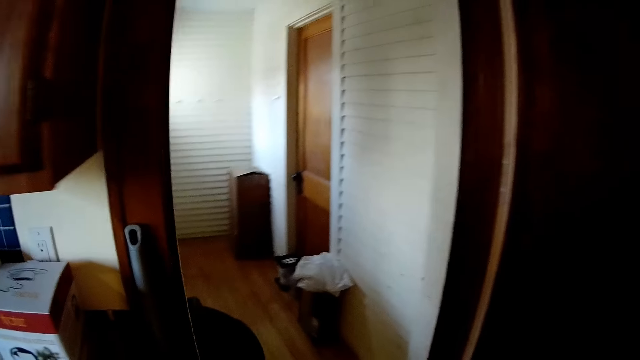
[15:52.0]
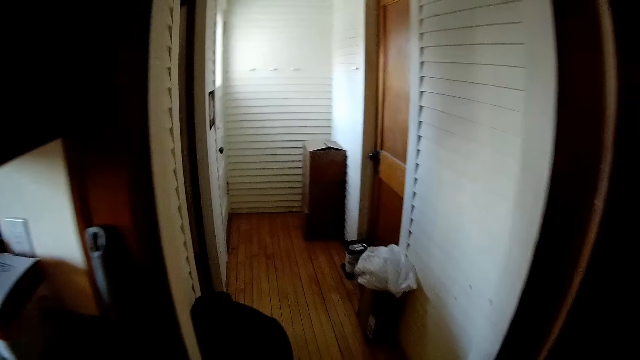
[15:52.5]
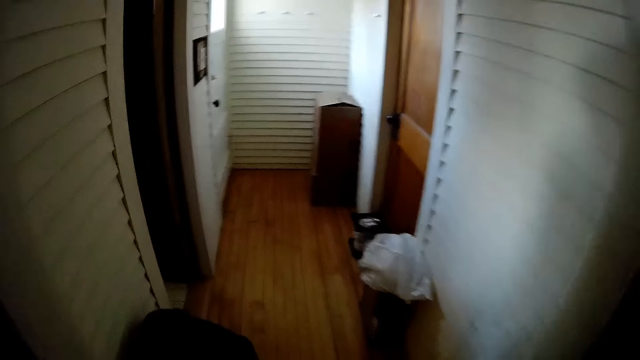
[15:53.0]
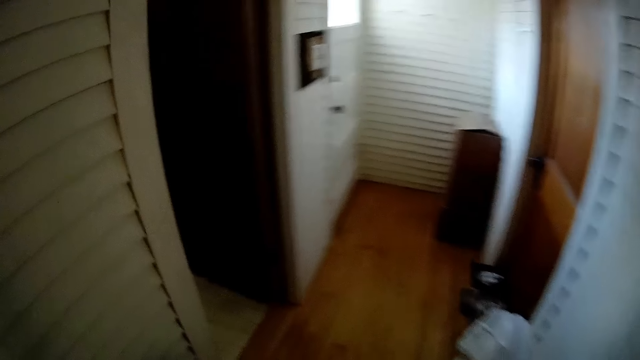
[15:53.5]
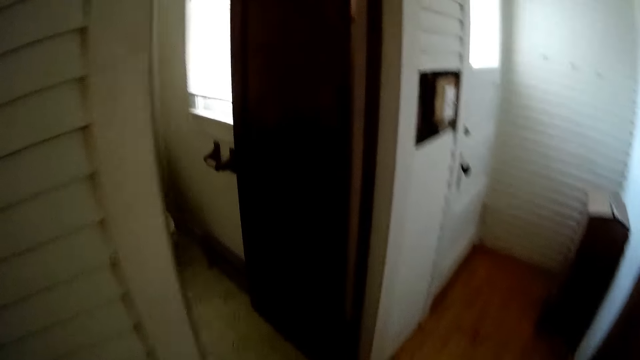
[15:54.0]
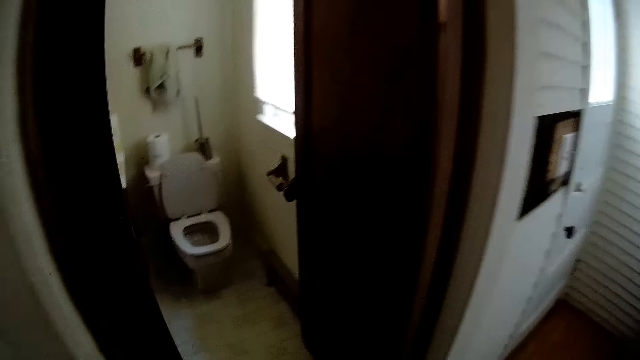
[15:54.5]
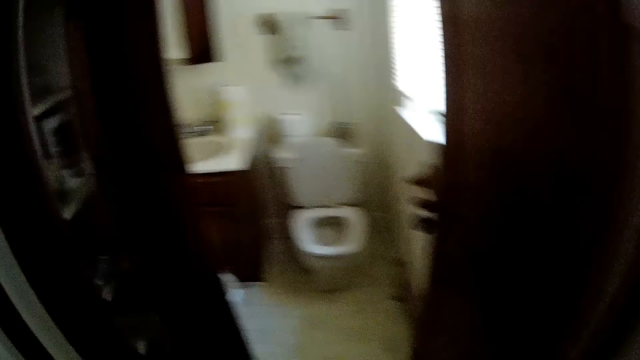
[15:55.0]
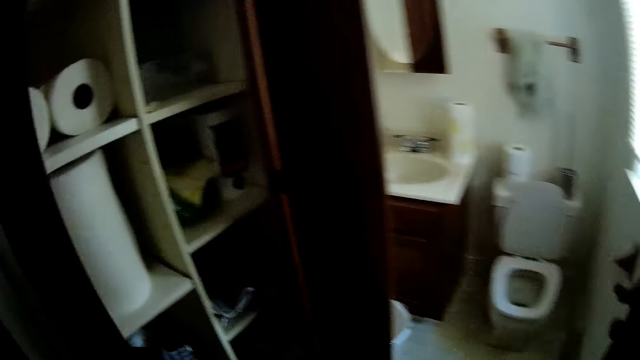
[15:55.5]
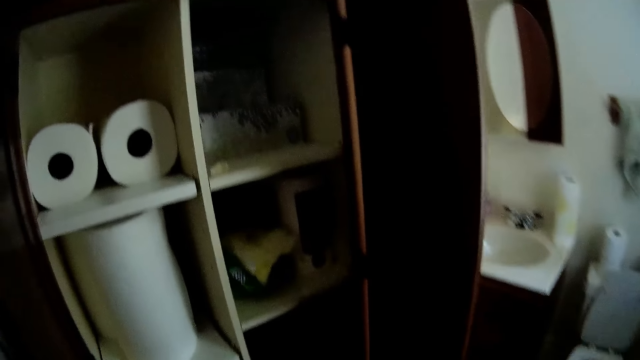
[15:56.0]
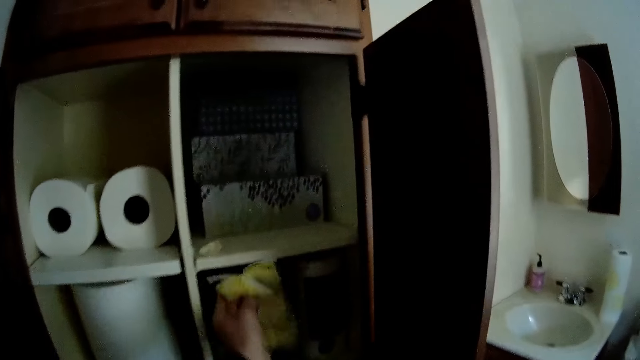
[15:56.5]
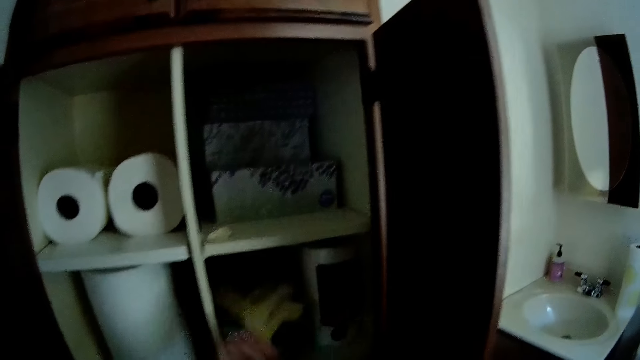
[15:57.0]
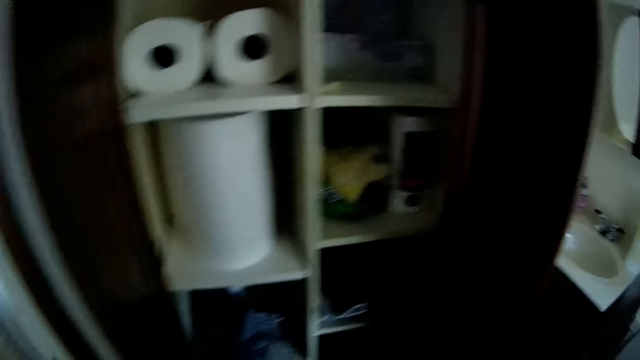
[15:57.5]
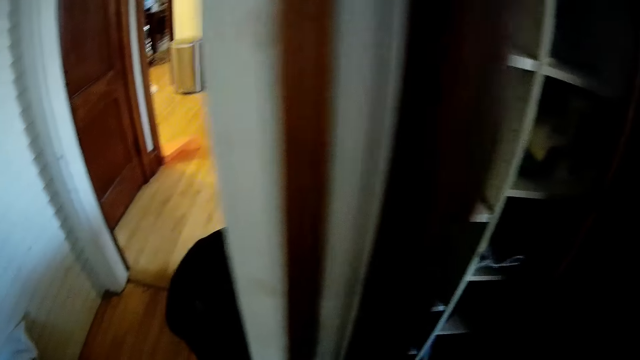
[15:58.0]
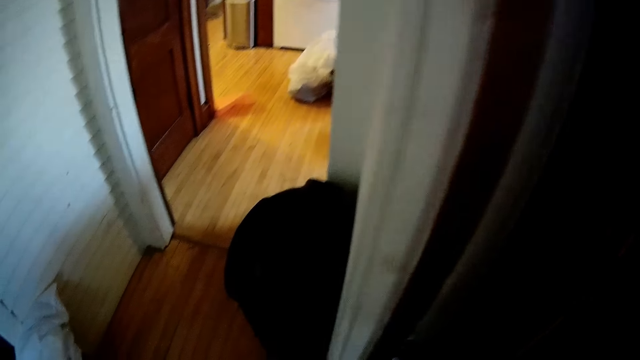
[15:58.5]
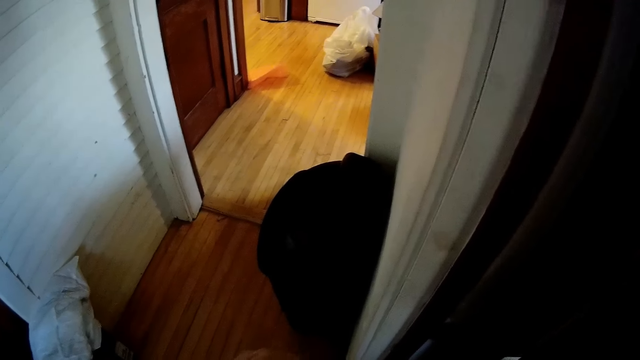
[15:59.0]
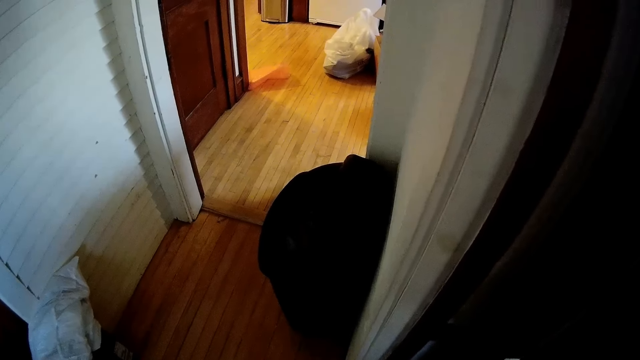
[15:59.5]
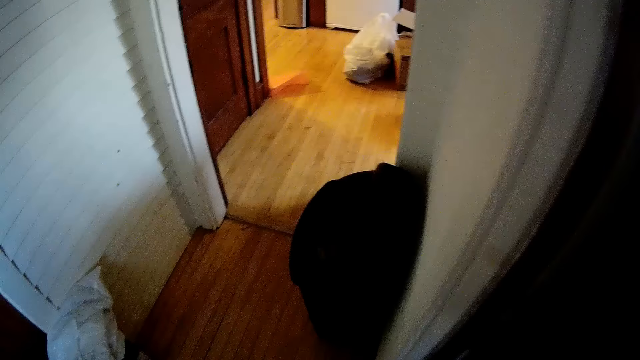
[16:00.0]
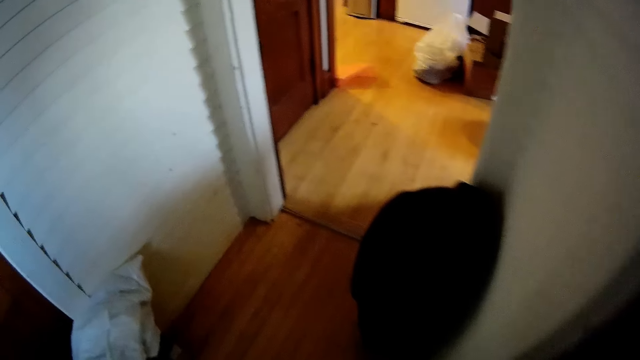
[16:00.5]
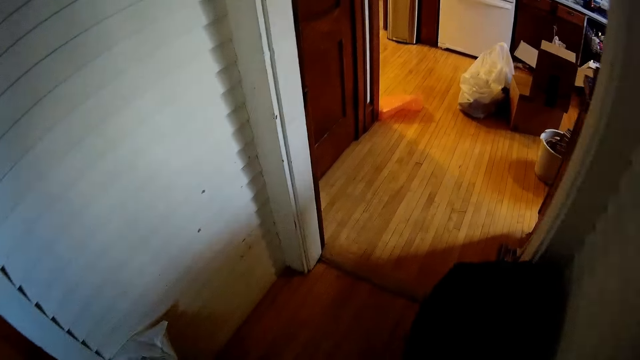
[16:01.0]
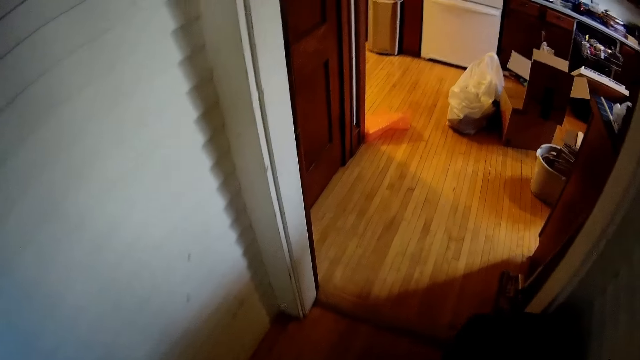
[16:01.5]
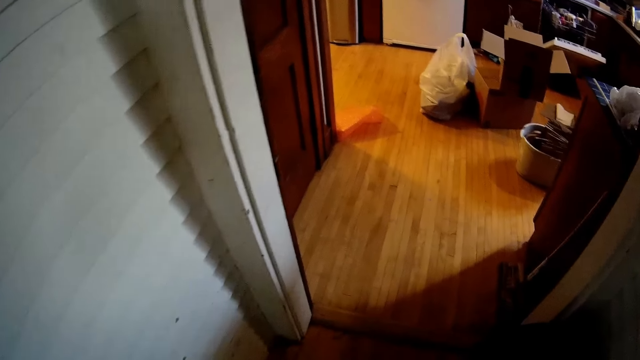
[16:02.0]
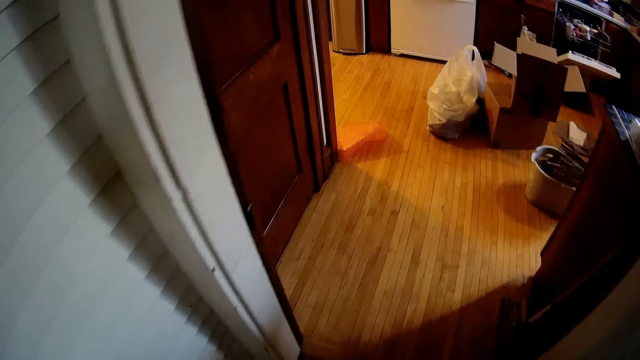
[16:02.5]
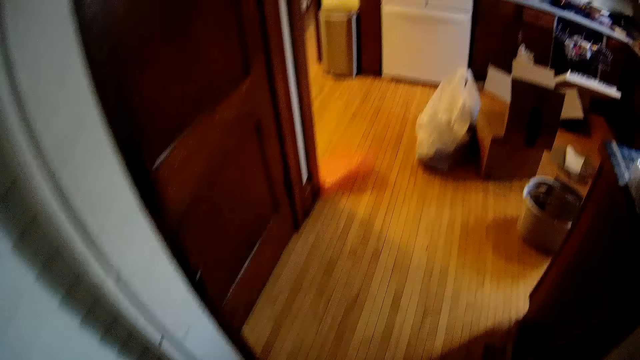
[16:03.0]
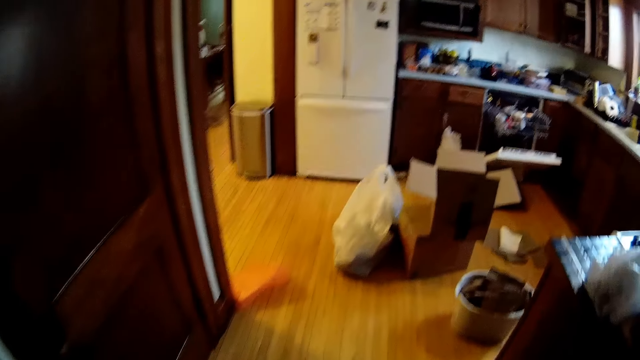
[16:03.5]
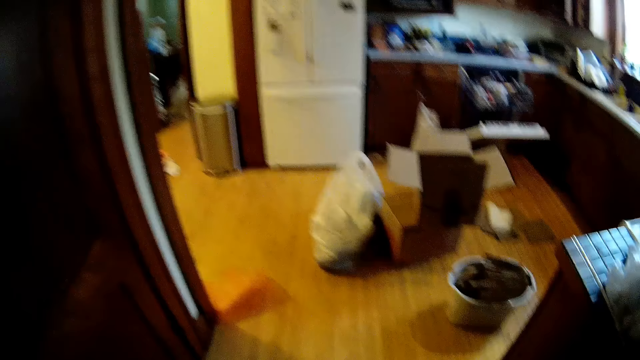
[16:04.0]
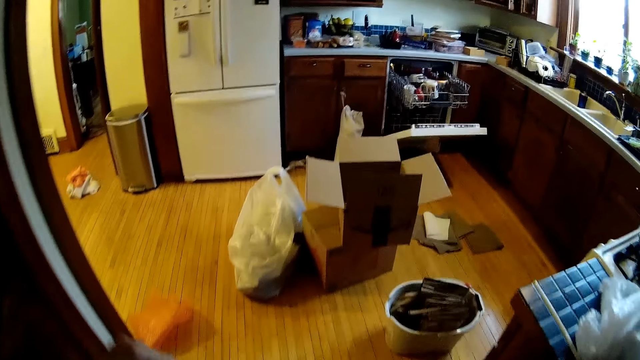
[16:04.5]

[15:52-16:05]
The camera wearer walks to the bathroom cupboard. She places the cloth in the bathroom cupboard with her left hand. She walks away from the bathroom cupboard.

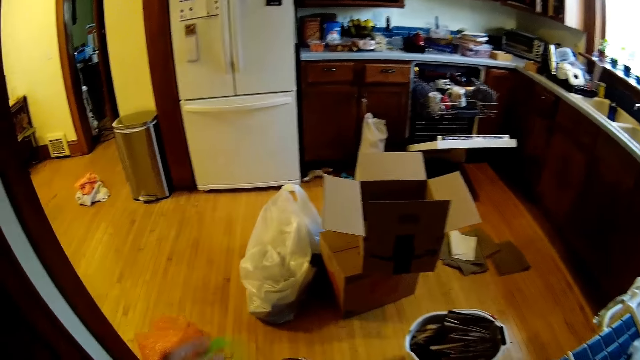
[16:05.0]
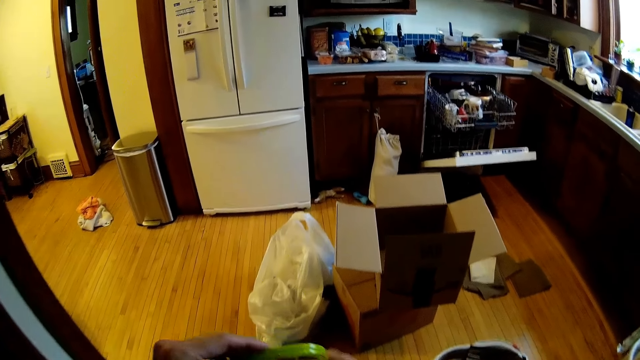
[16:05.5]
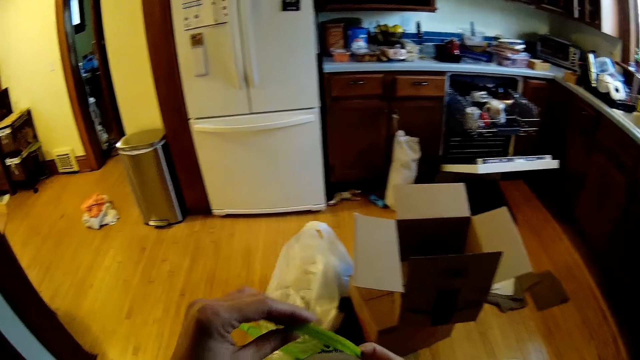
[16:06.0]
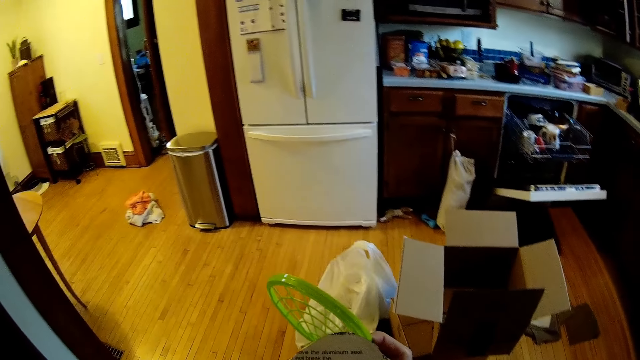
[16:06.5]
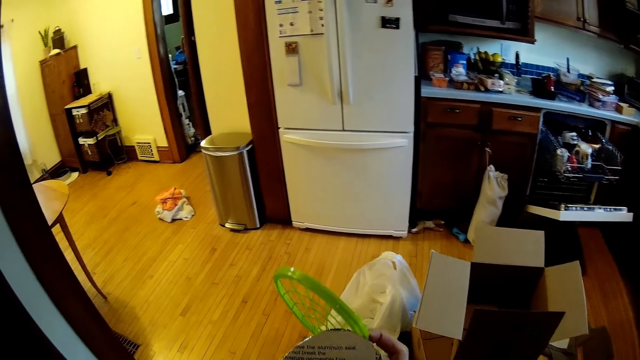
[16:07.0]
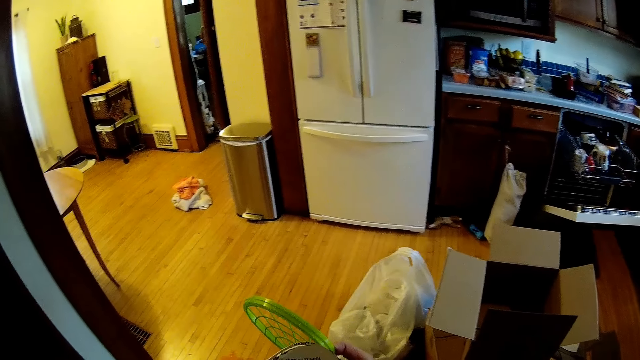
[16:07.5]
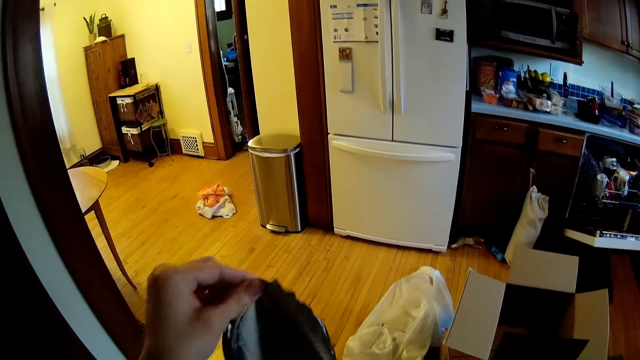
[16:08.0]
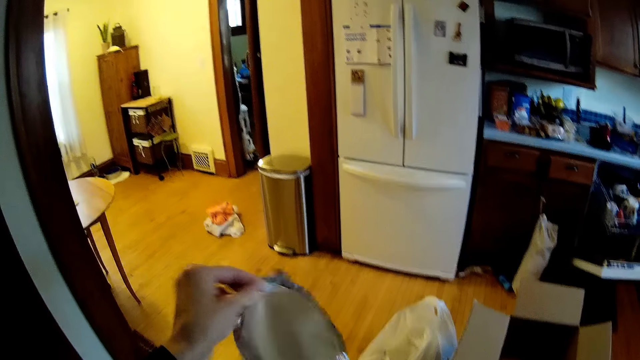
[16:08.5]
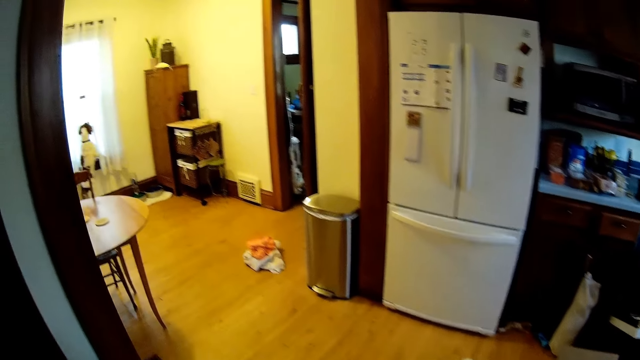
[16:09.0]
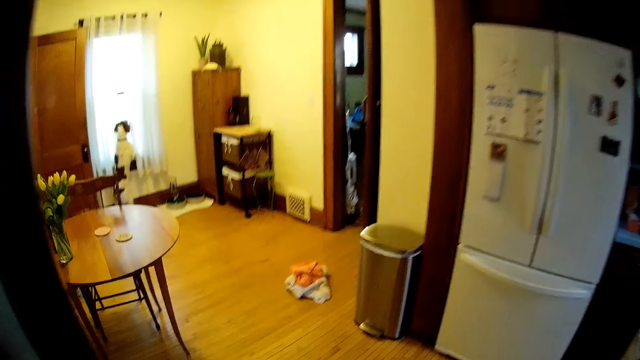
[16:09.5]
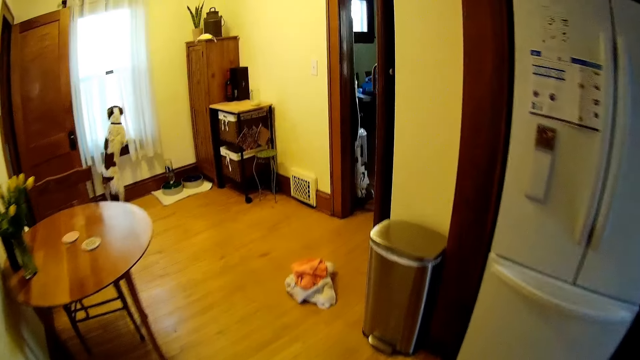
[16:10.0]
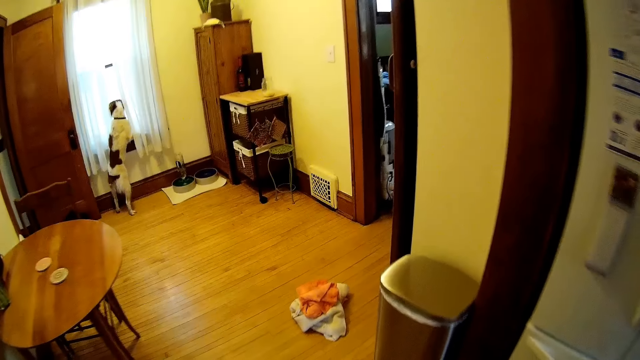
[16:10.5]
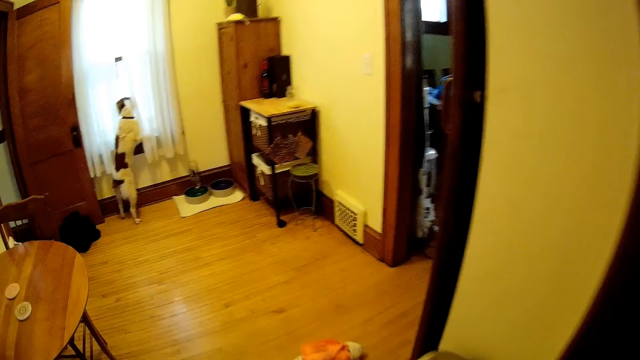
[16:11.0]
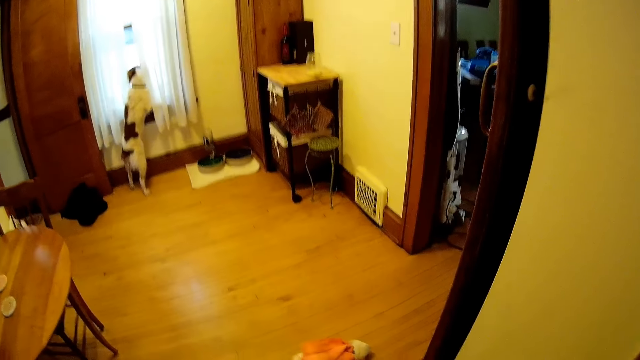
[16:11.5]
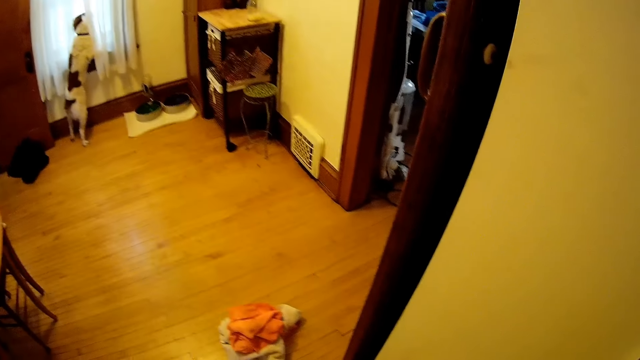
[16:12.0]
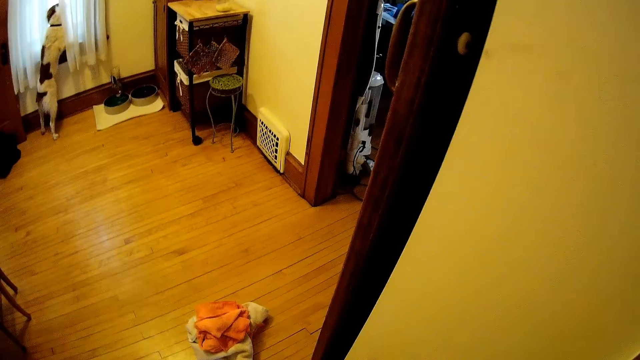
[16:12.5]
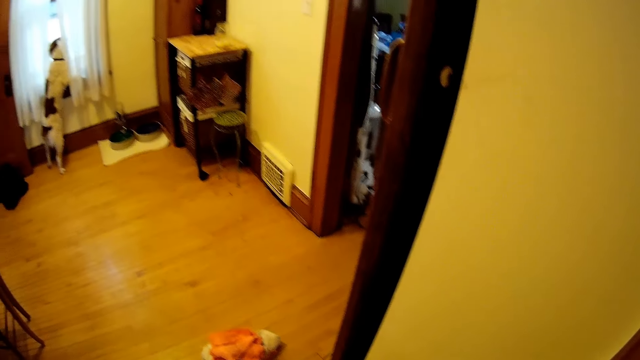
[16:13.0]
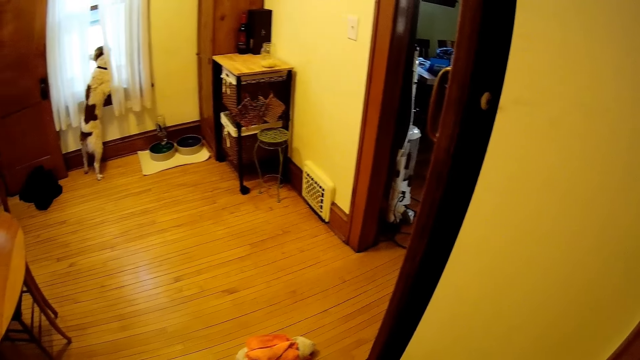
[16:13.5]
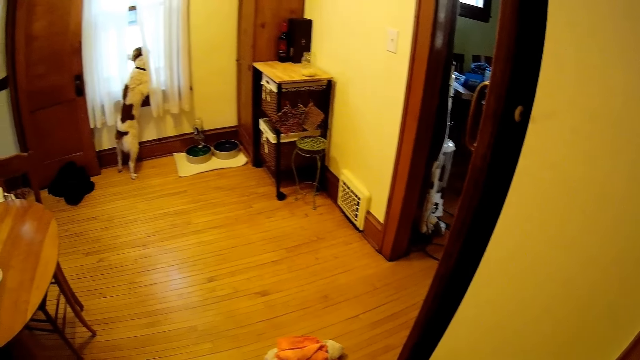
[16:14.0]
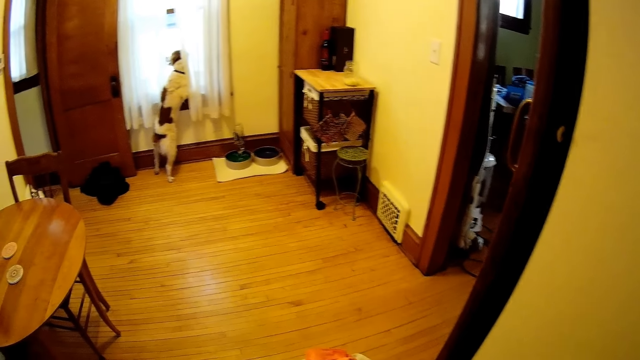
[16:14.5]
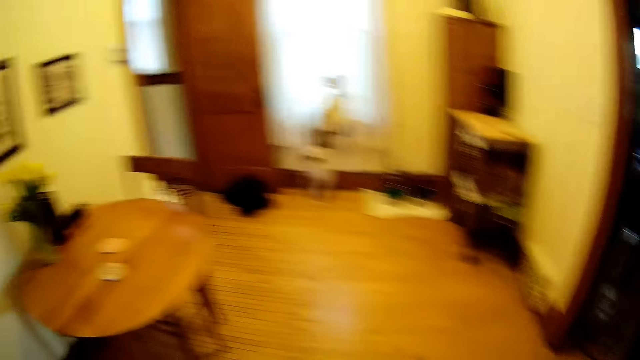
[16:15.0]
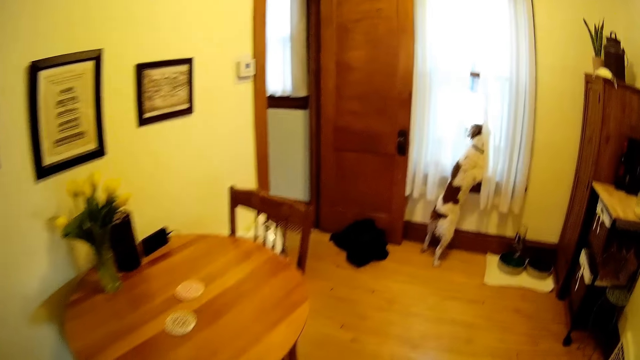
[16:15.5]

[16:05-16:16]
The camera wearer holds the bottle of spray with both hands. She puts the lid on the right hand. She opens the bottle of spray with her left hand. She pulls paper. The dog looks out of the window. The camera wearer walks into the sitting area.
